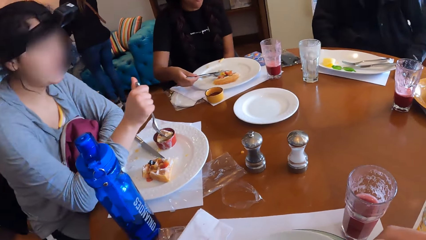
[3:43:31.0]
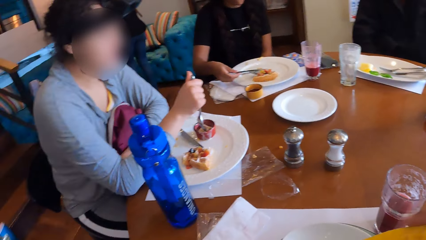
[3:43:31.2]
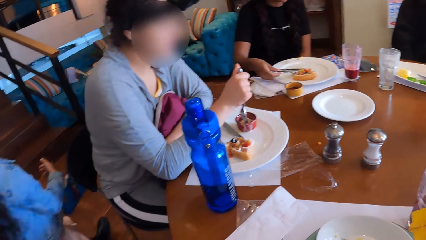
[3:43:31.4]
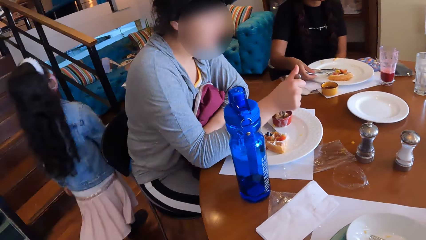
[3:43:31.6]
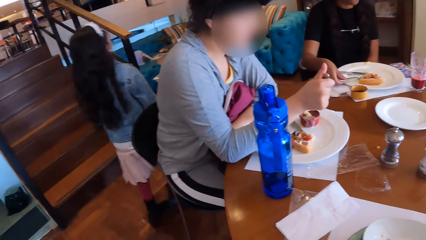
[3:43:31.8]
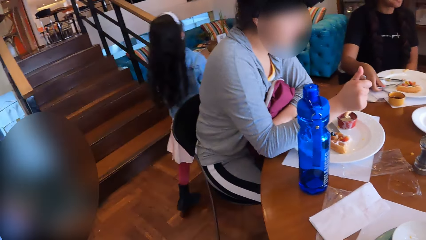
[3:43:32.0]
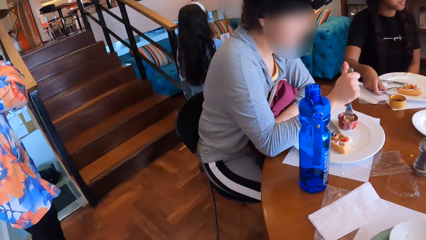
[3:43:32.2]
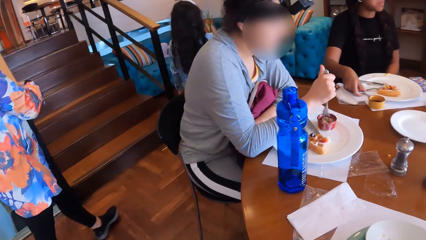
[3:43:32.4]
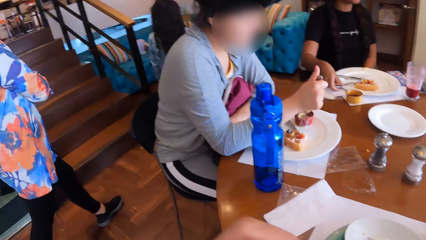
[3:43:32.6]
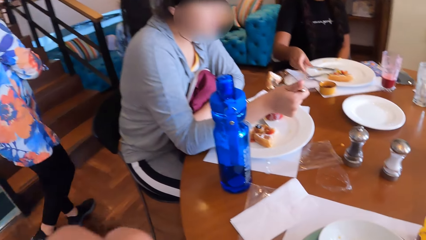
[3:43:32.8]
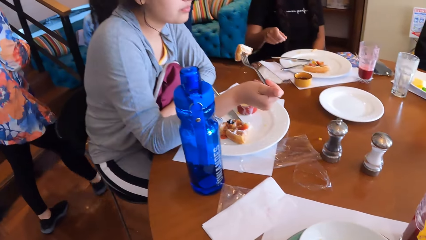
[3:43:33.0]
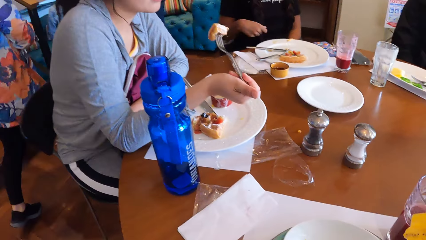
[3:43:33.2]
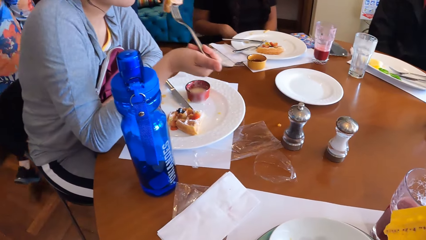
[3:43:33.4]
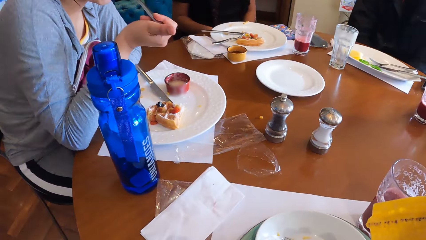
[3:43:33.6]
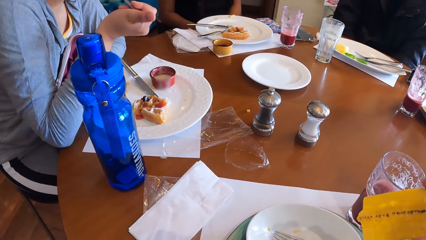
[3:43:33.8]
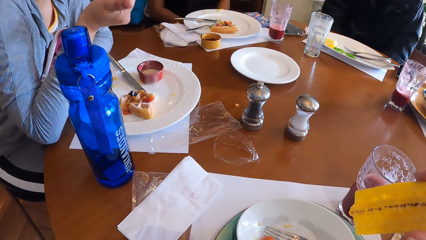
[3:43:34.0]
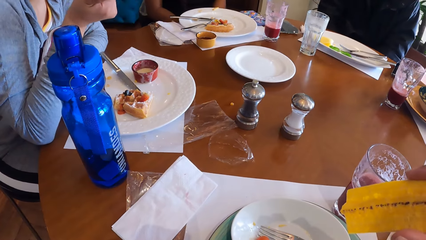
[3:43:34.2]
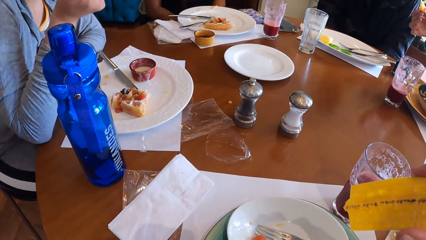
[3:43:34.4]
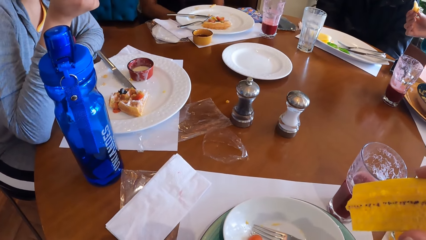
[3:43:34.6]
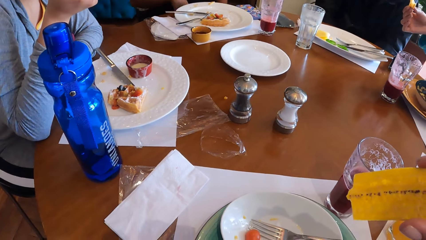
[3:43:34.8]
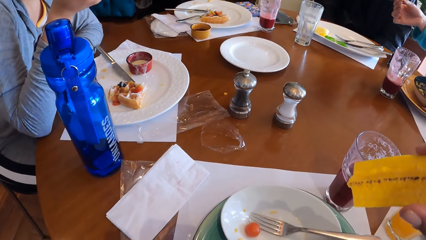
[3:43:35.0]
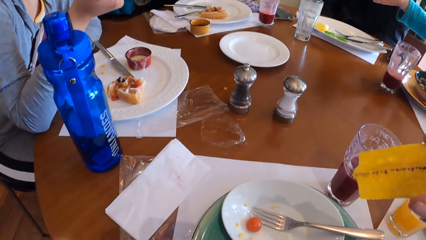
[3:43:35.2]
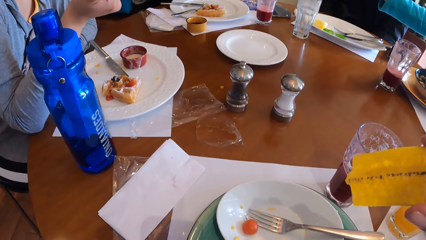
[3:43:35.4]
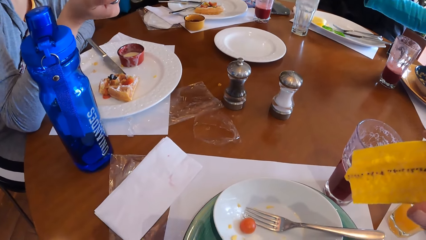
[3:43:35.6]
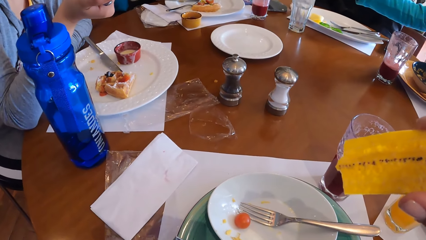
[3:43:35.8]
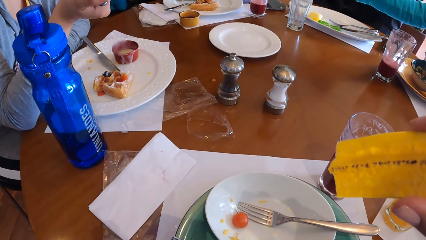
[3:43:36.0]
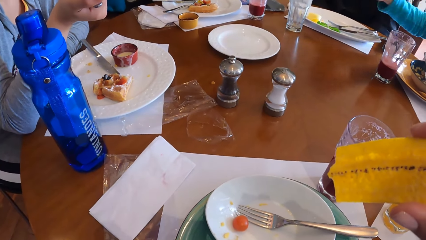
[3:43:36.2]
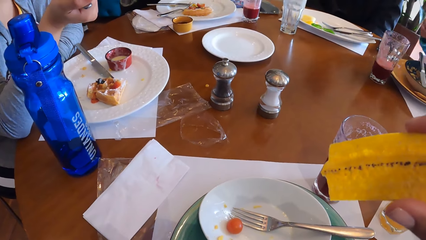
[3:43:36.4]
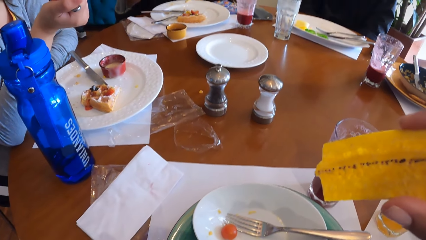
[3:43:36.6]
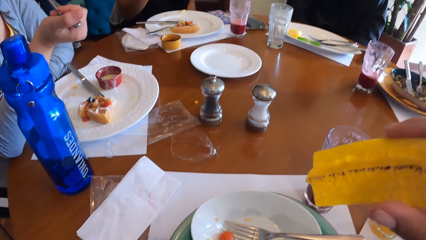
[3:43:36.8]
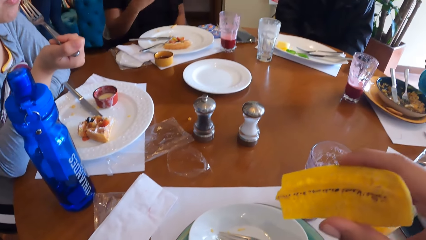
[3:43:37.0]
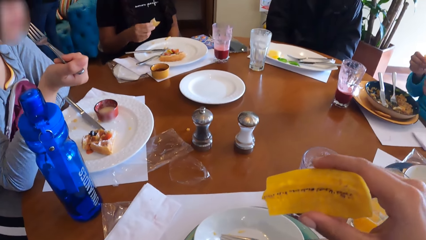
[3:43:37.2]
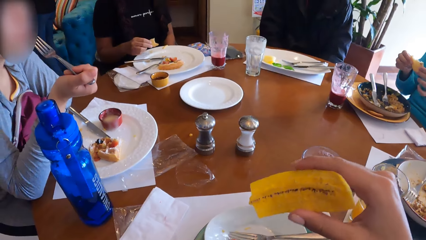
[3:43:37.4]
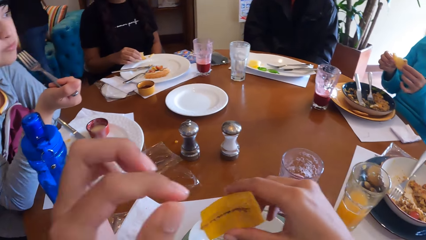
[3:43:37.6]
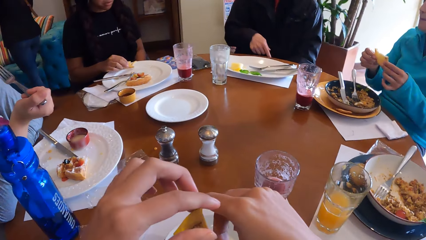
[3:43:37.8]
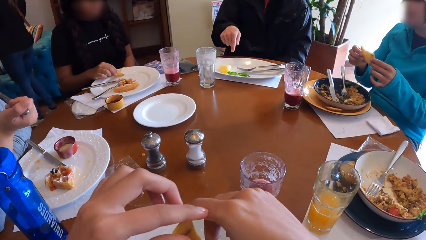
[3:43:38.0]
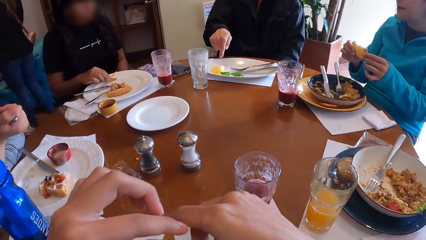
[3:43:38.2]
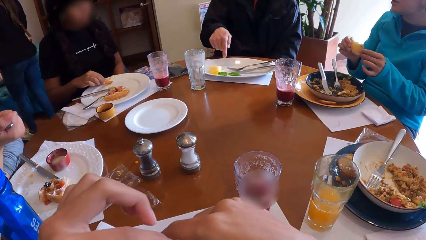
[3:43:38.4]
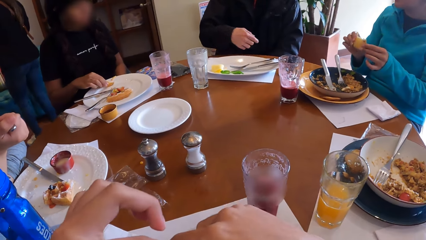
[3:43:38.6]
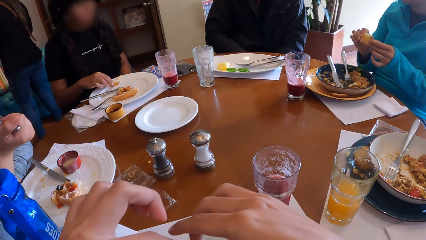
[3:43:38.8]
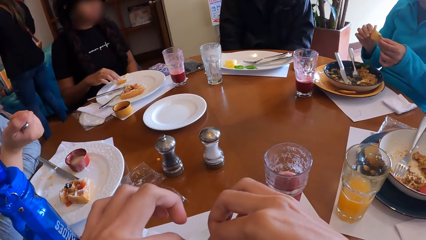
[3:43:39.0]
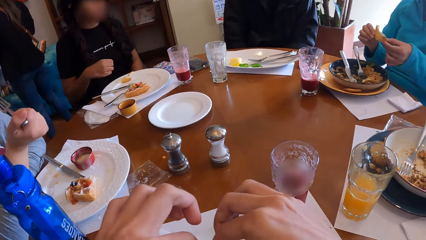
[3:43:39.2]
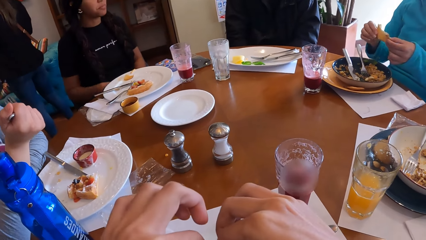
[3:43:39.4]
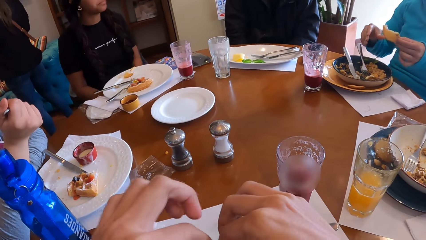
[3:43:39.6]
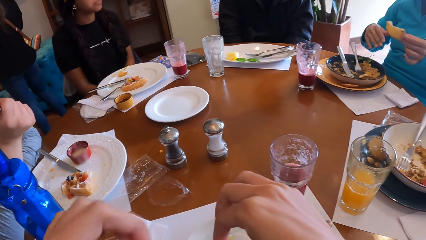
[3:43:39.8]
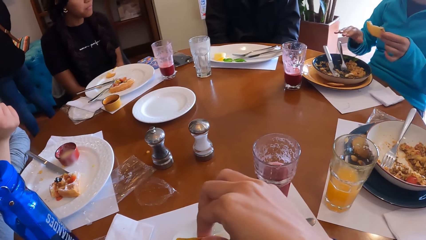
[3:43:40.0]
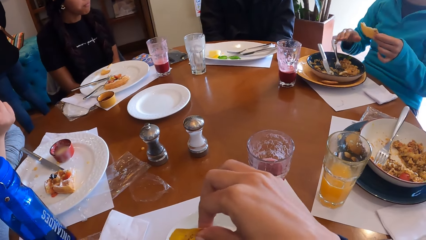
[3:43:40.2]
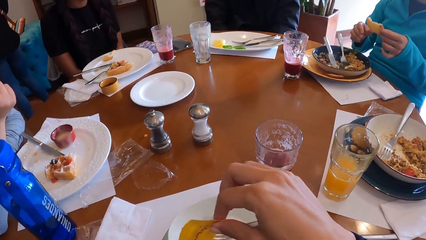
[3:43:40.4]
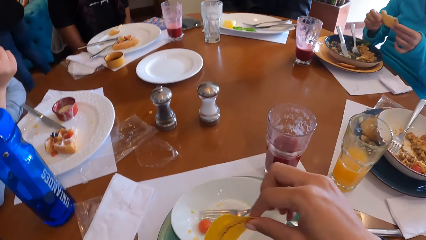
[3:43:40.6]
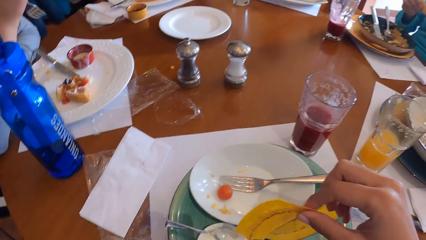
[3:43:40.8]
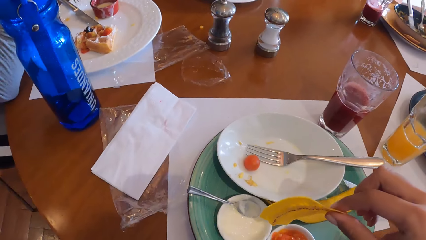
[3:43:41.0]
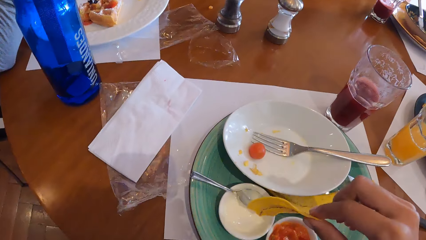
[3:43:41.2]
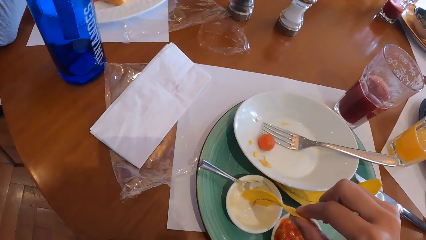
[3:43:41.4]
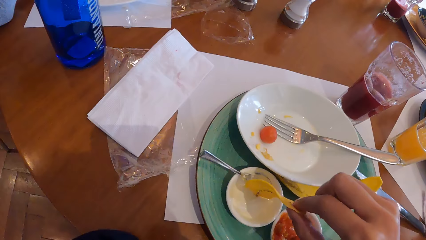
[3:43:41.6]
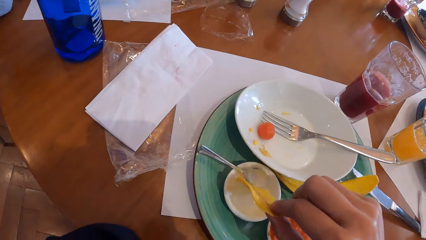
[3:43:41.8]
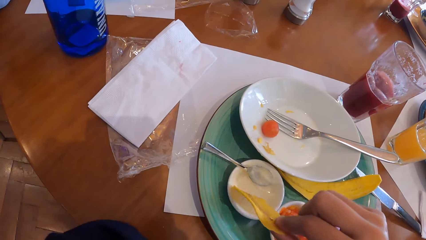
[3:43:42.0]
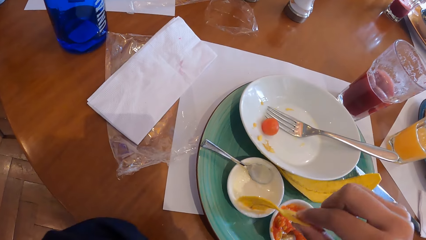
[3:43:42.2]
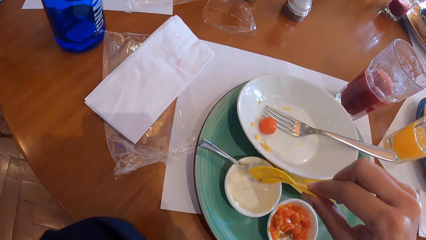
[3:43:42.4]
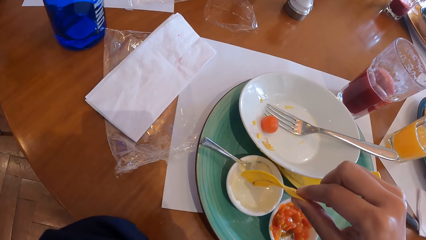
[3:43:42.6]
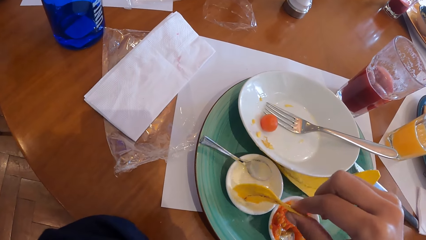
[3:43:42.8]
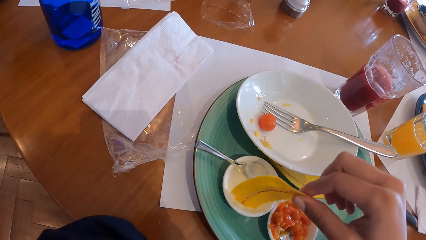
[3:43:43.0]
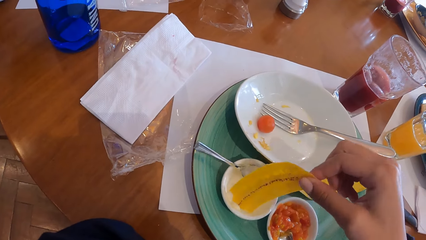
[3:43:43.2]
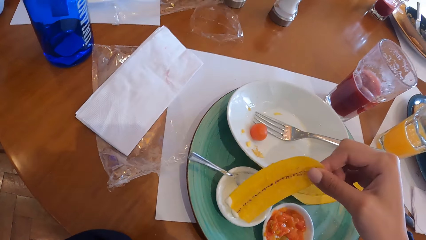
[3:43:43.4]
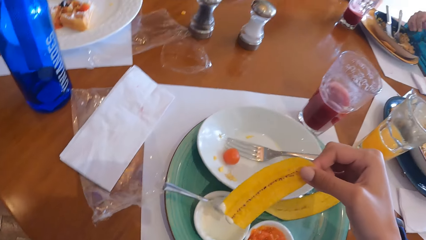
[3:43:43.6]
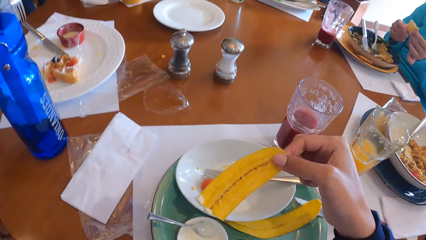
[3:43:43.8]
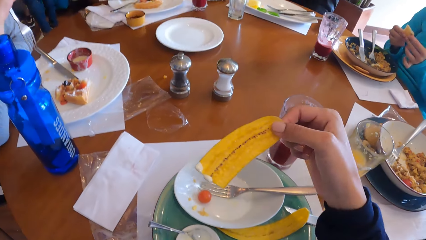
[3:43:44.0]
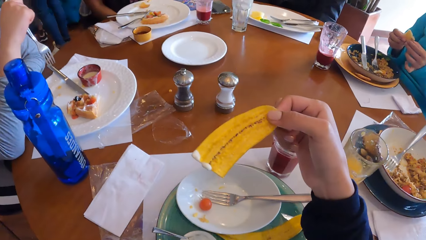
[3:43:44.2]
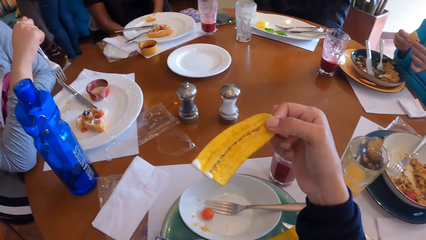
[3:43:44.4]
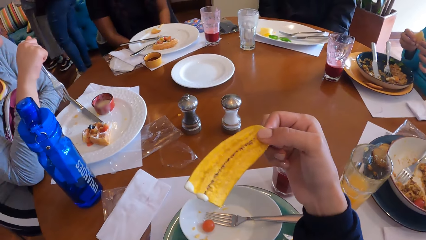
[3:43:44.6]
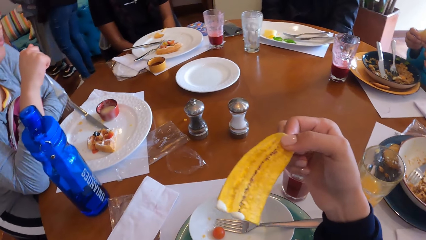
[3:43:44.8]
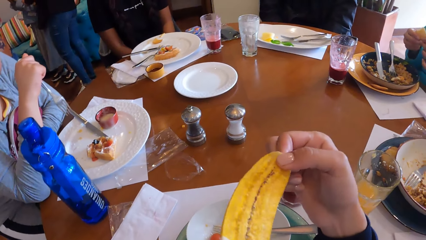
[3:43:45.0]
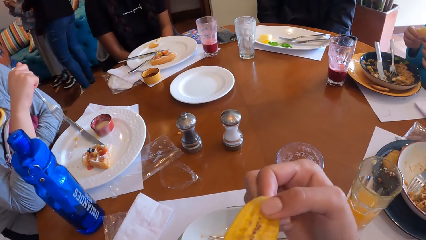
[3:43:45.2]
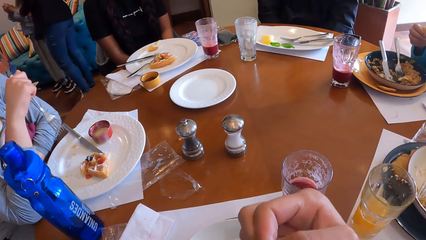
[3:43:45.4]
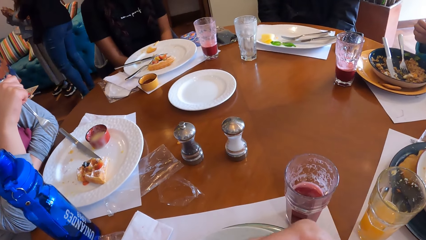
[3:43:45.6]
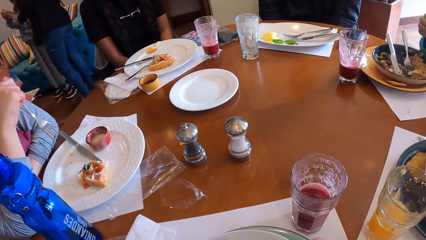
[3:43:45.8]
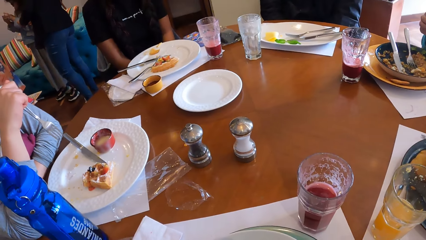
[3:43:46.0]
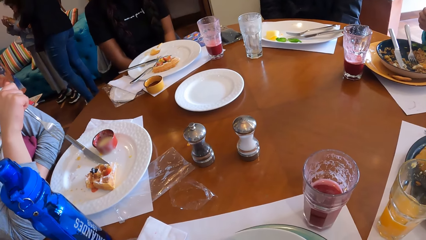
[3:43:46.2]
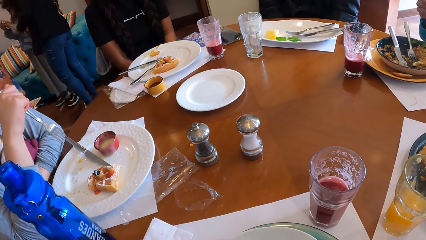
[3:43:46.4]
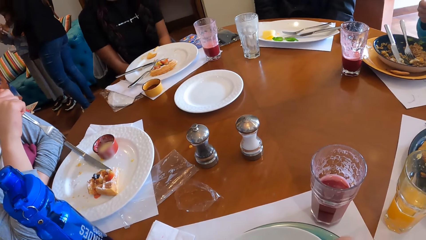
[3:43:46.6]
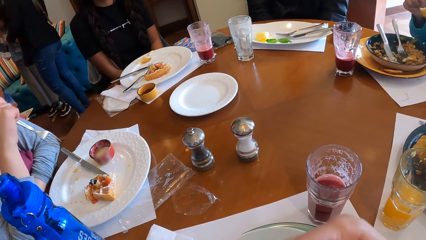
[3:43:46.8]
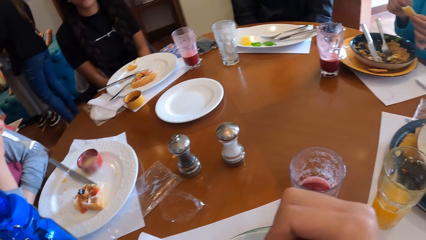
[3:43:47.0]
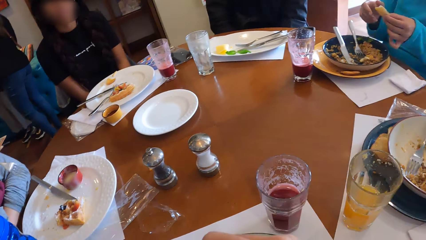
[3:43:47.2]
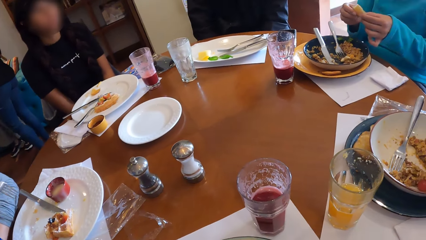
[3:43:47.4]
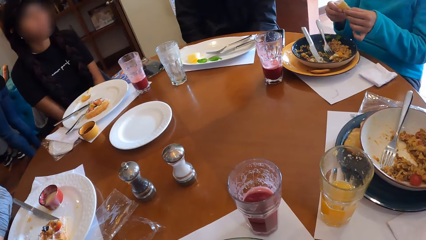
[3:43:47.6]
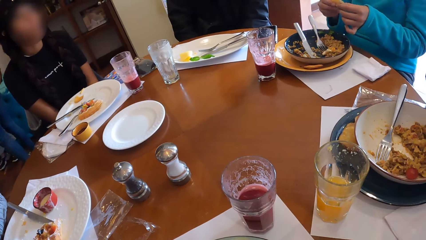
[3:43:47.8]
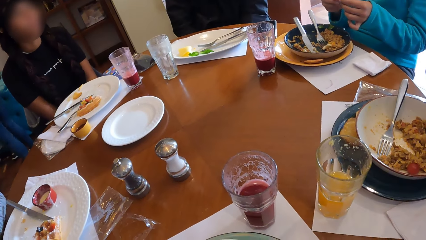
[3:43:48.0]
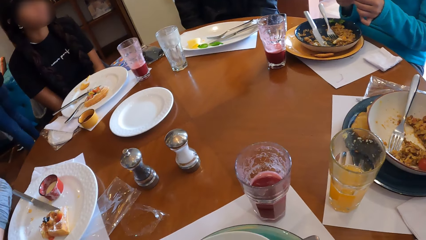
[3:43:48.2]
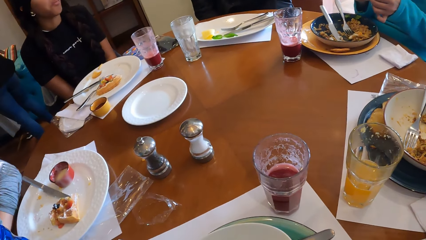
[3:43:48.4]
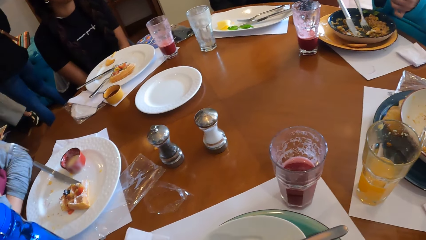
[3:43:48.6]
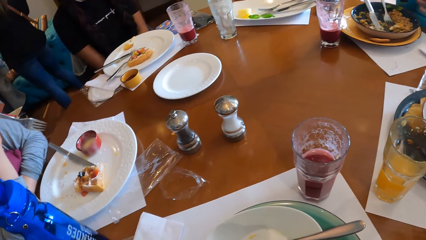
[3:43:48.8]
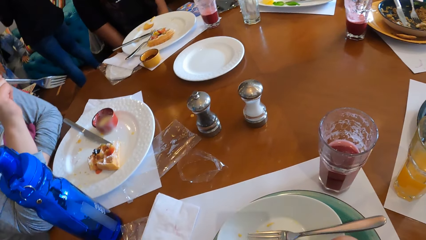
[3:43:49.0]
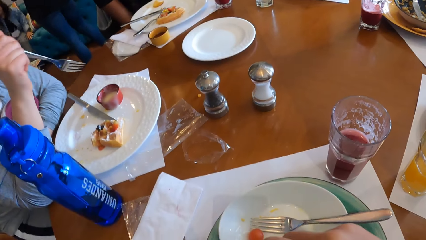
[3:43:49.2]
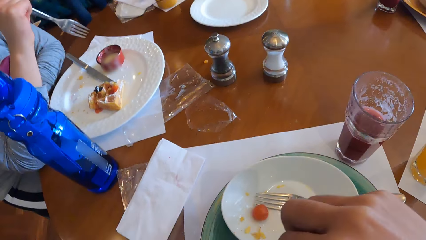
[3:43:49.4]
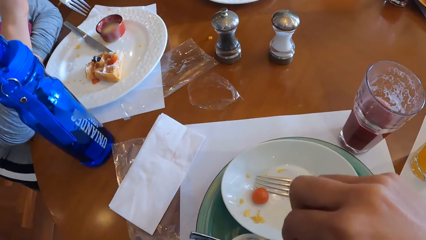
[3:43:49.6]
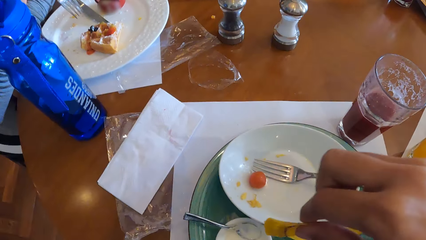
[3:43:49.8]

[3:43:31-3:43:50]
A woman dips the fork in her right hand into the bowl of cream. She eats the snacks with the fork in her right hand. Another woman points her right hand towards a man. A third woman holds the snacks with her right hand. The man points at the food in the plate with his right hand. The third woman drops the snacks on the plate with her right hand. The camera wearer scratches a finger. The second woman holds the snacks with both hands. The camera wearer dips the snacks in his right hand into the bowl of cream. He eats the snacks in his right hand. He licks something.
